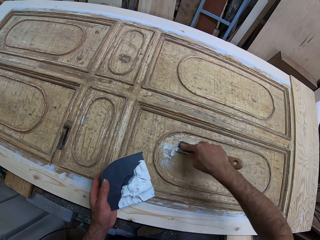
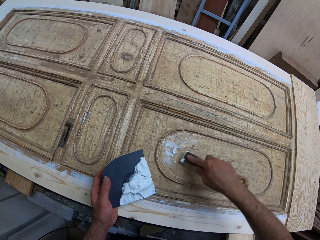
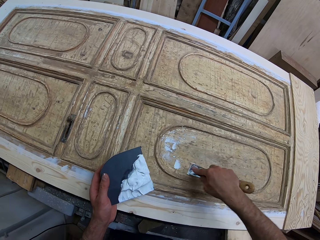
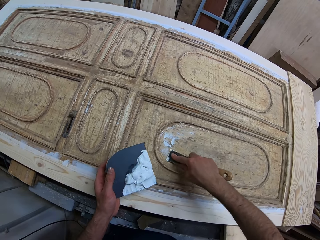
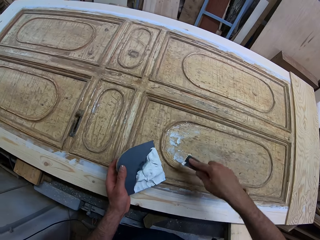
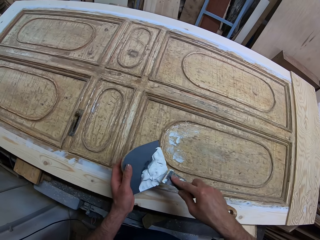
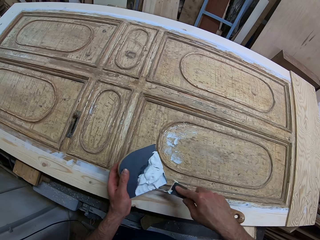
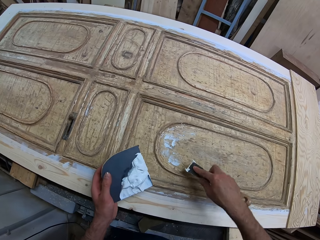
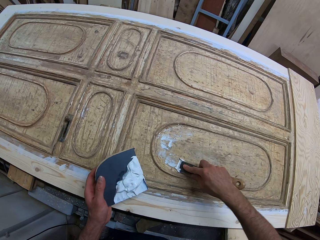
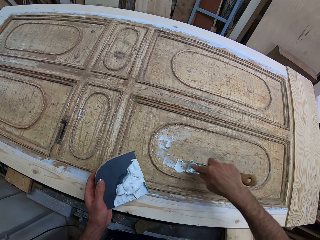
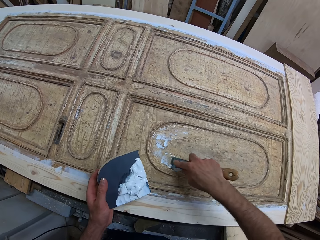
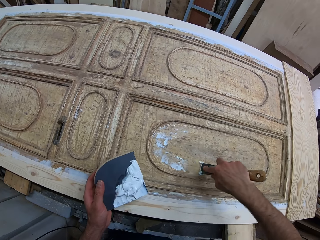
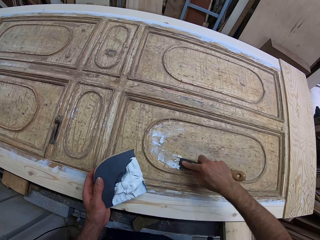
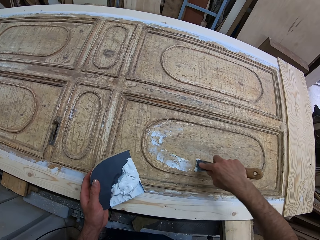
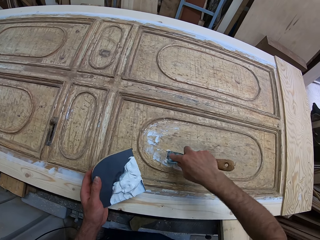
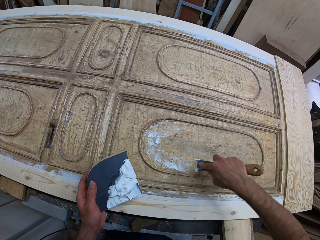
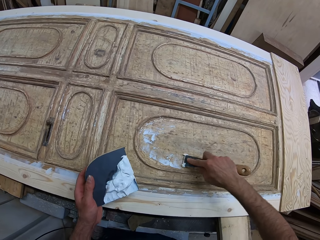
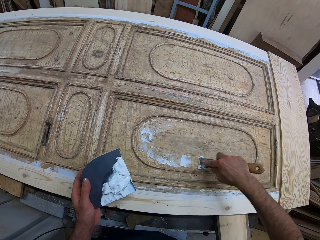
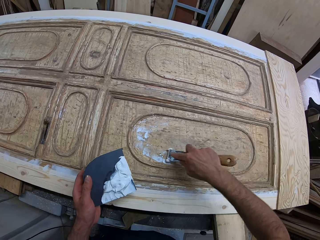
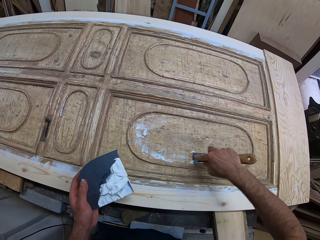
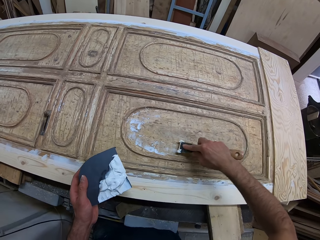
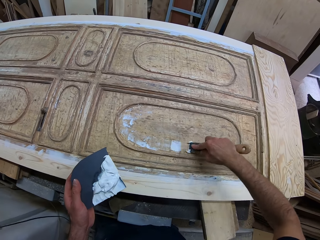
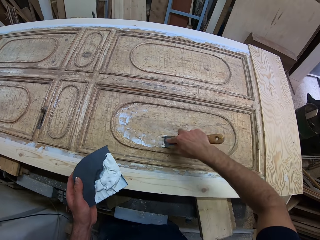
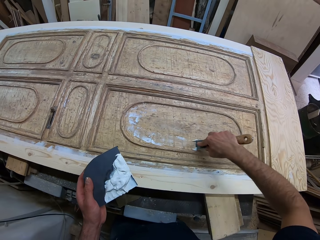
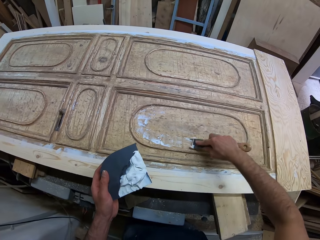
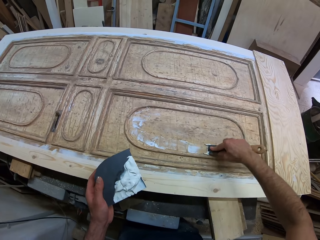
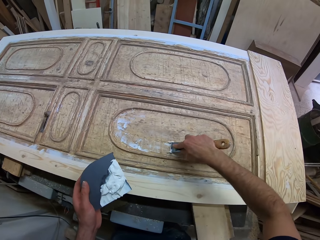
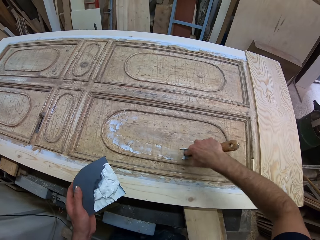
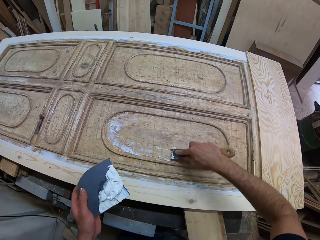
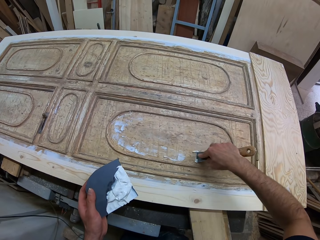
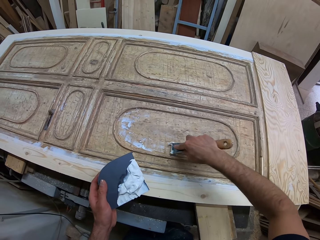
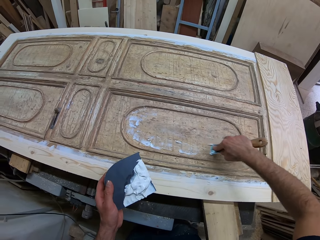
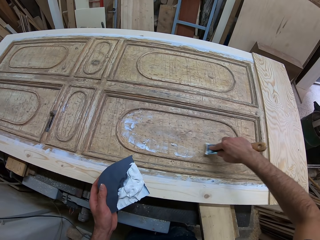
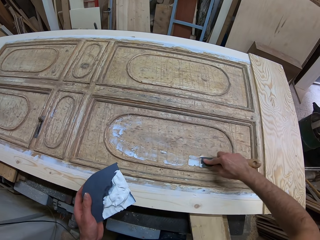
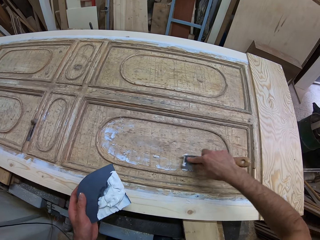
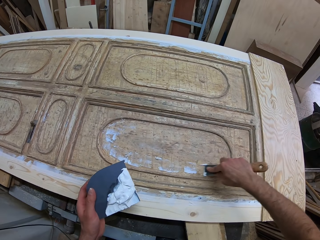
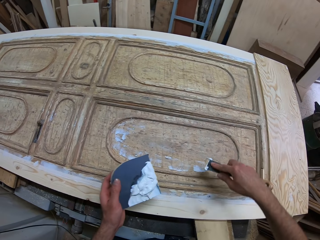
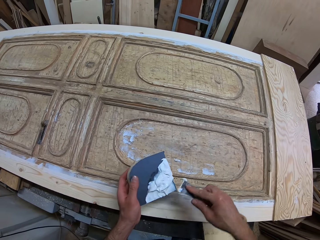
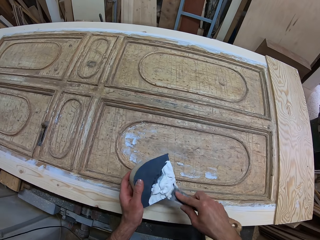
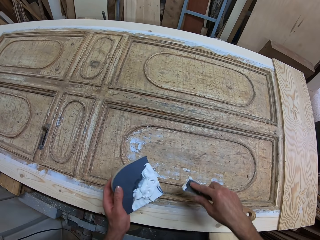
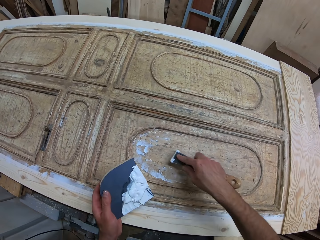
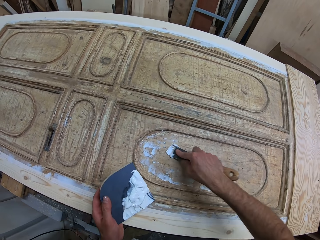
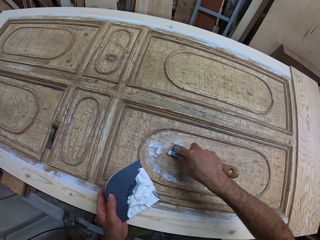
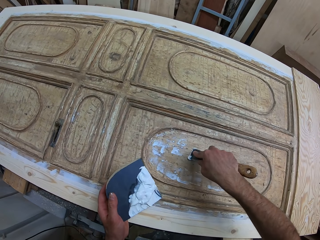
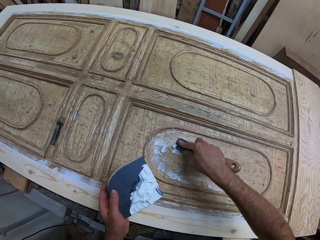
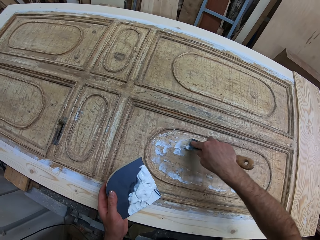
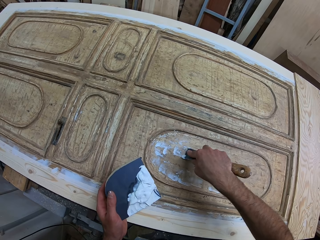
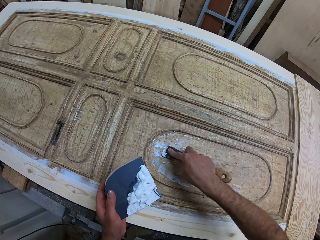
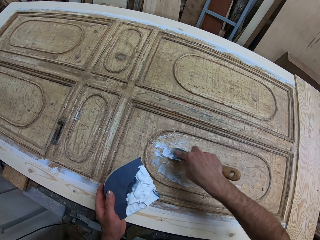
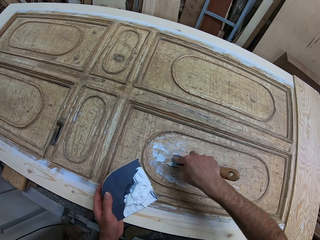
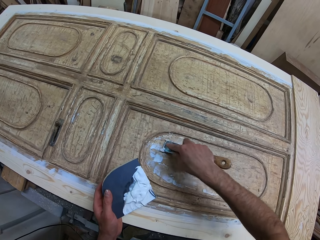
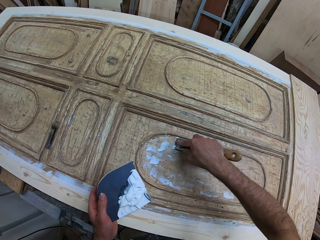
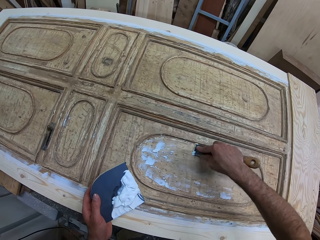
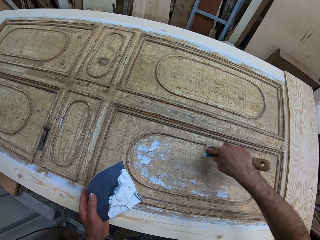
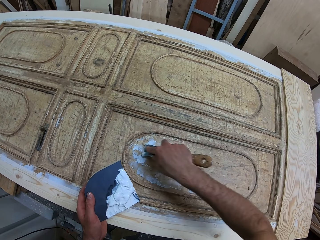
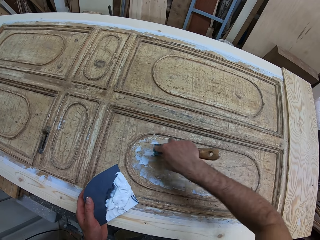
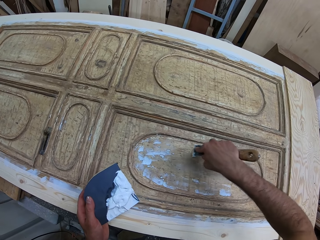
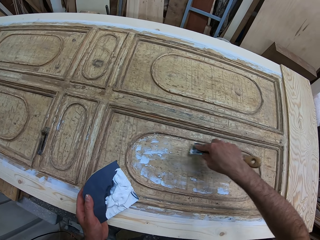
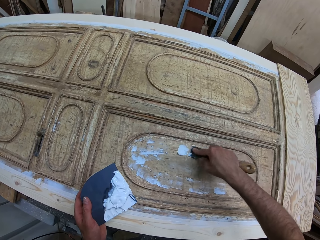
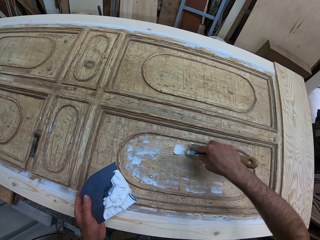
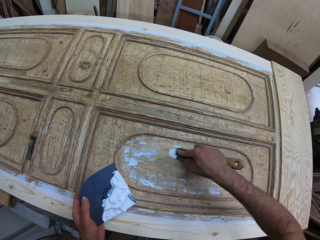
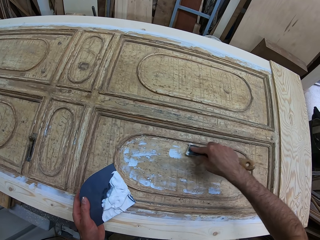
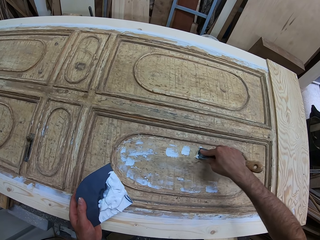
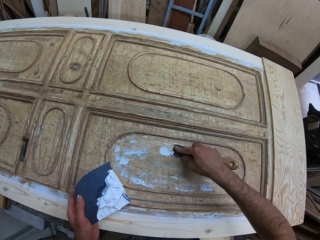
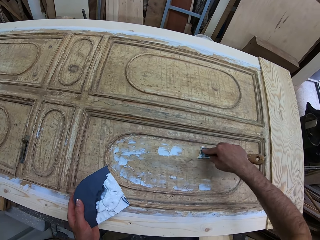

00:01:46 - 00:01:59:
The camera wearer takes wood glue from the top of the black box with the chisel. They apply the wood glue on the woodwork with the chisel. They take the wood glue from the top of the black box with the chisel. They apply the wood glue on the woodwork with the chisel.

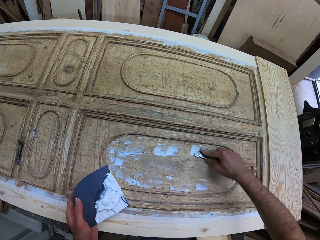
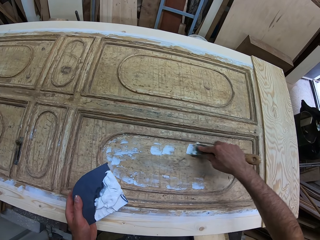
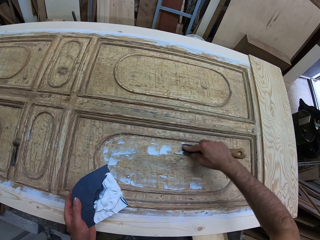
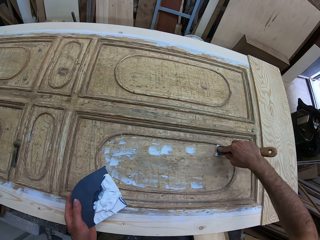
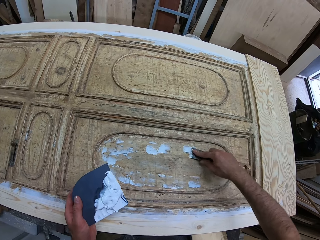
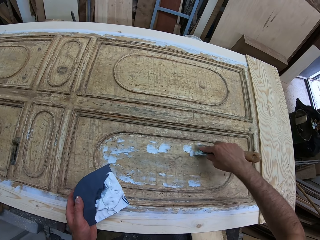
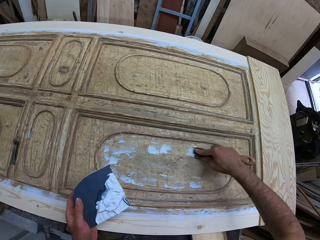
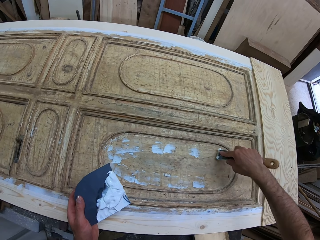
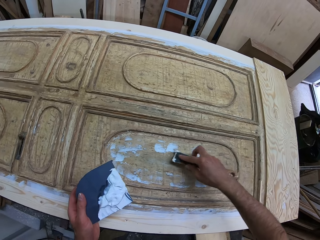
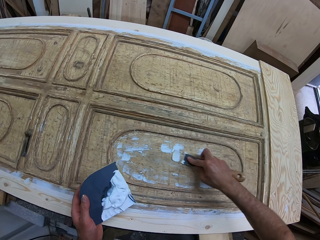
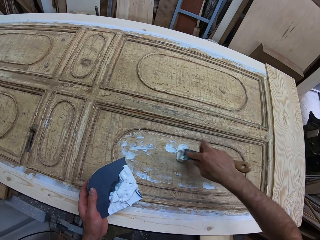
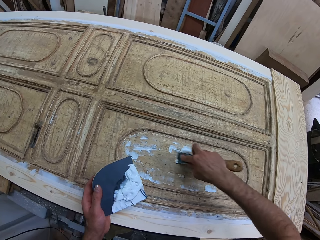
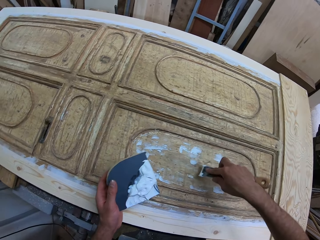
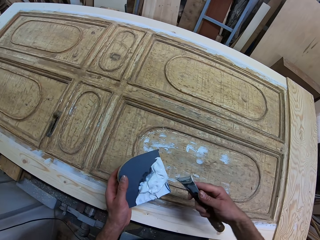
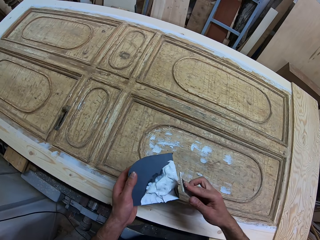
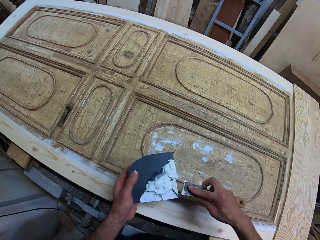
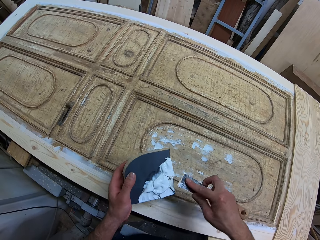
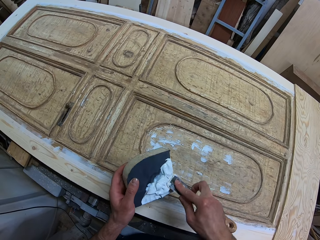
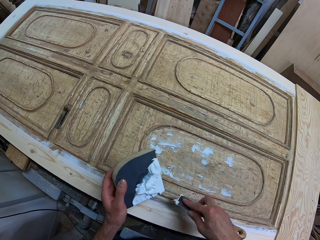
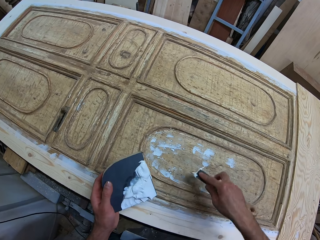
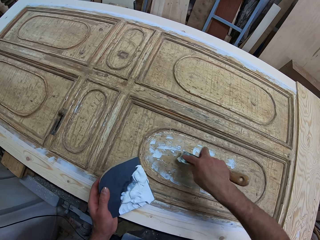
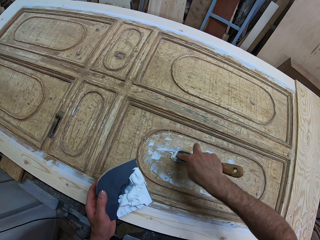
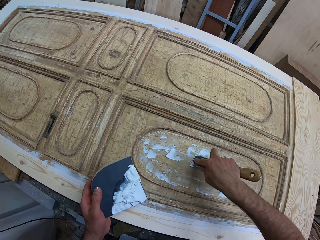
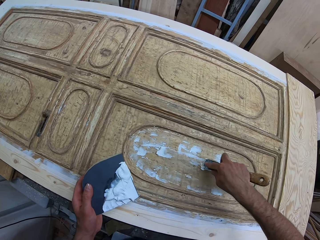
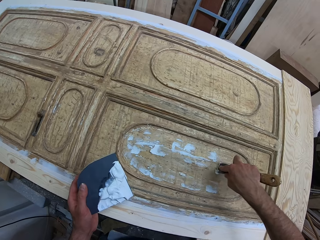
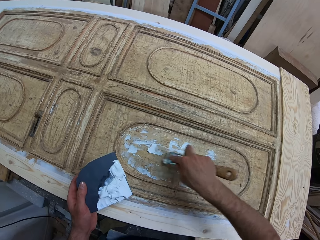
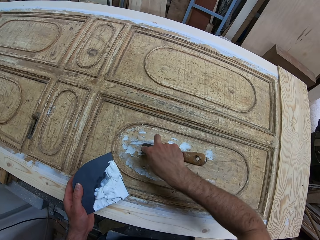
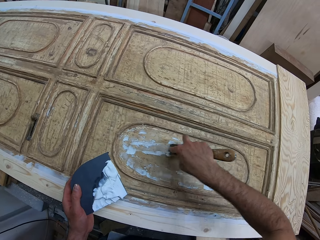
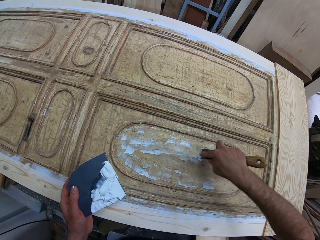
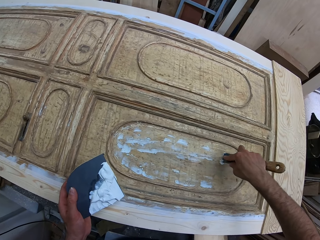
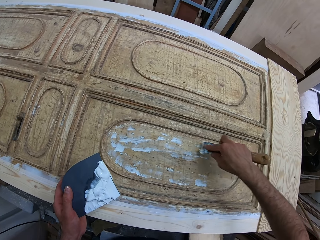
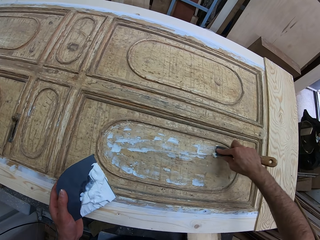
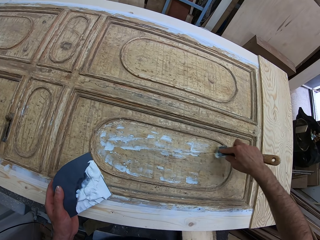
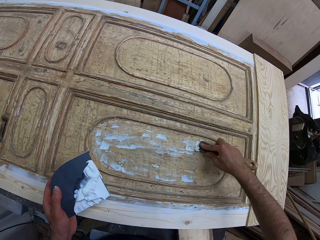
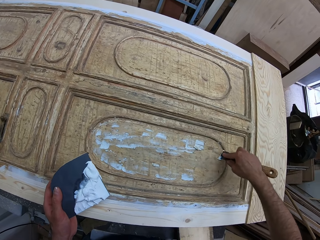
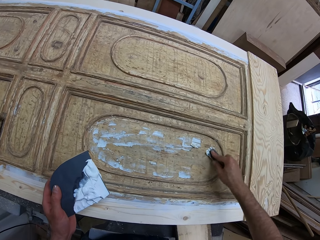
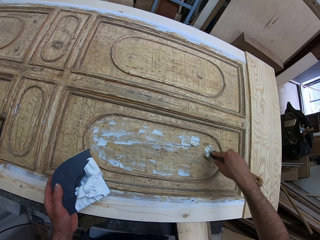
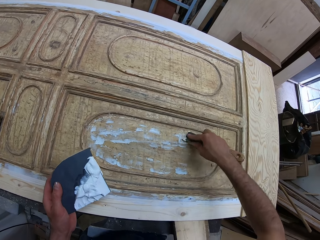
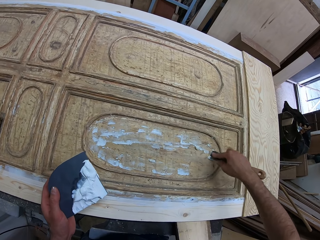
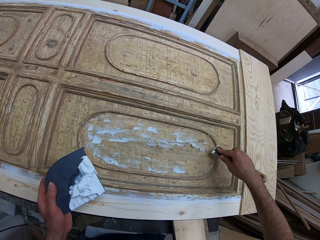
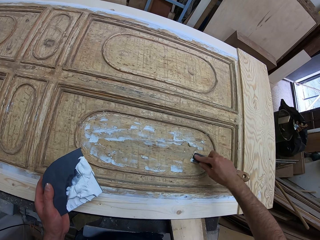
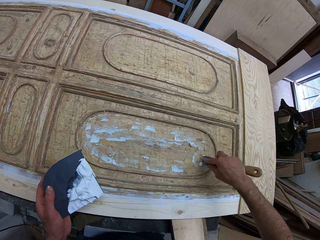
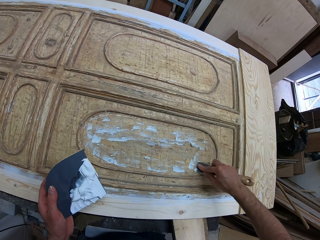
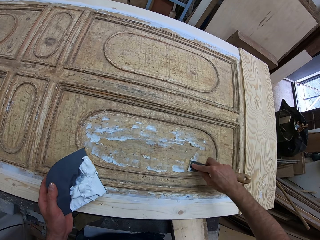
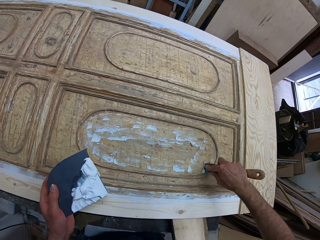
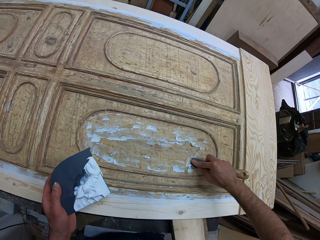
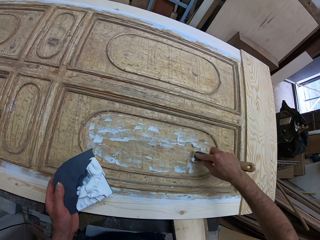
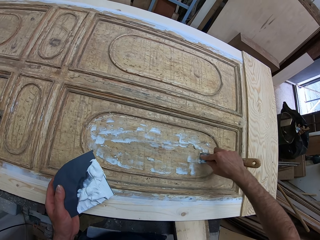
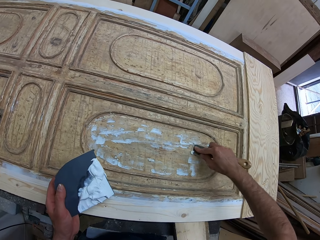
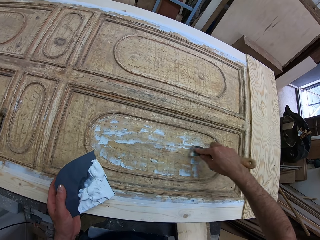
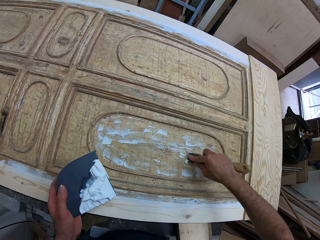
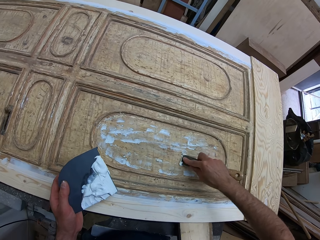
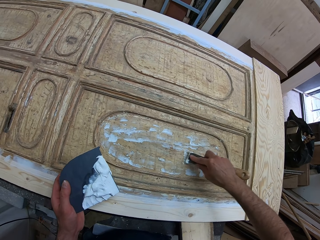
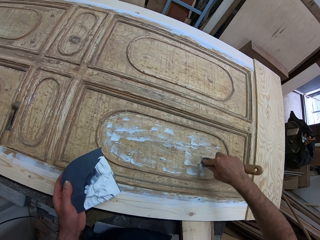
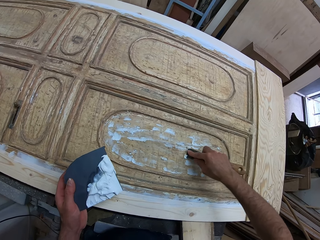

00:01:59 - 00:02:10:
The camera wearer takes wood glue from the top of the black box with the chisel. They apply the wood glue on the woodwork with the chisel.
